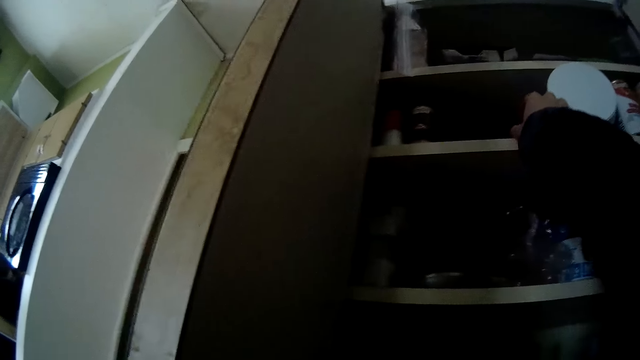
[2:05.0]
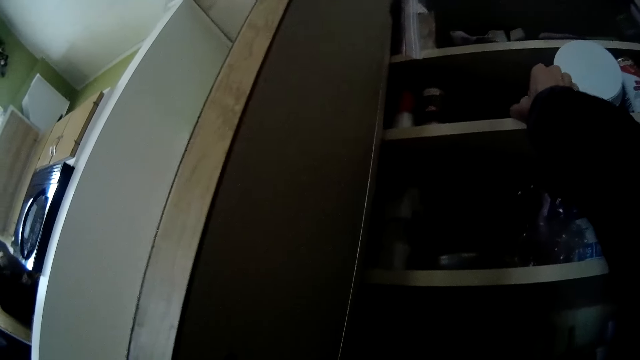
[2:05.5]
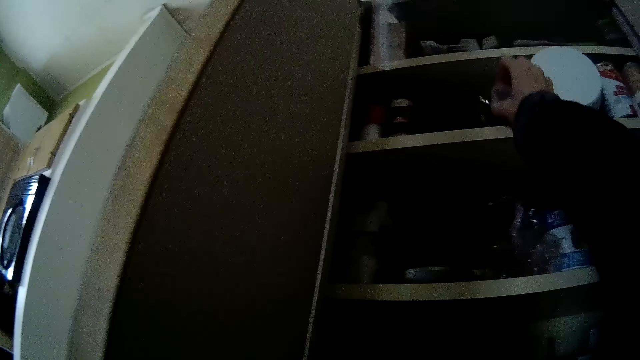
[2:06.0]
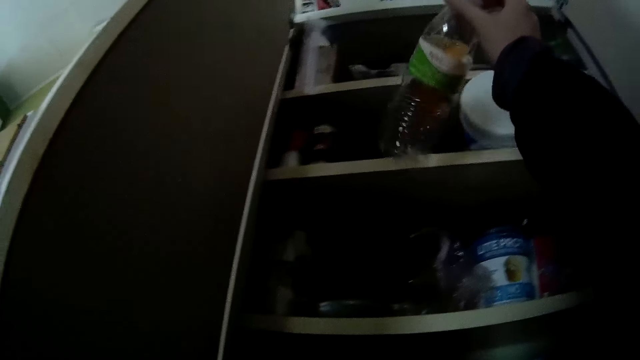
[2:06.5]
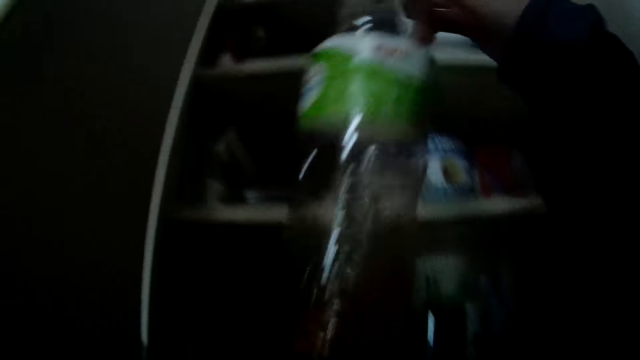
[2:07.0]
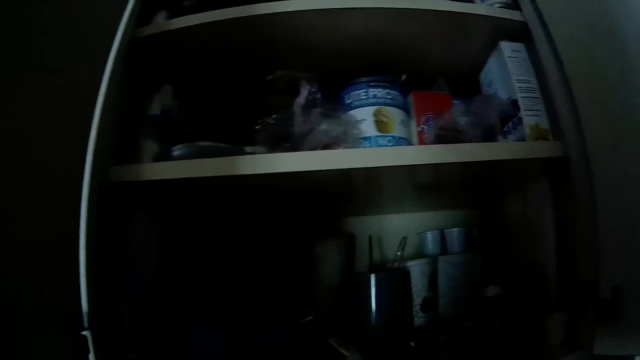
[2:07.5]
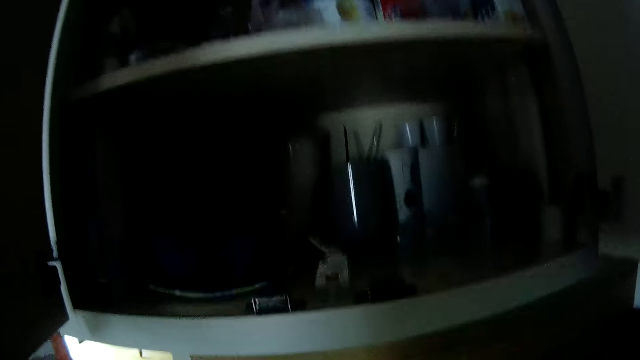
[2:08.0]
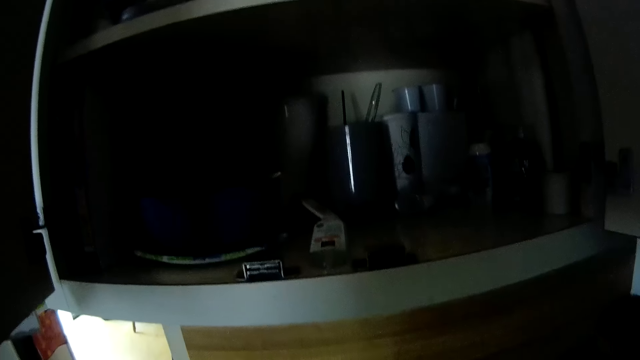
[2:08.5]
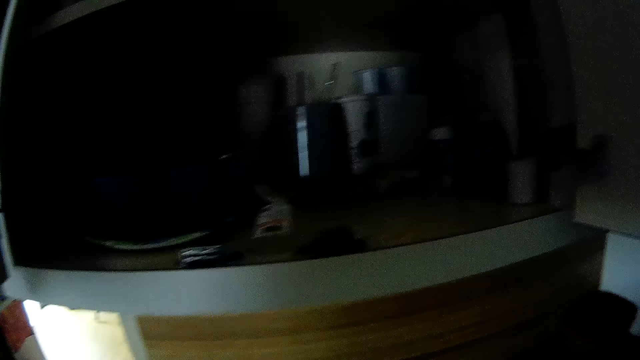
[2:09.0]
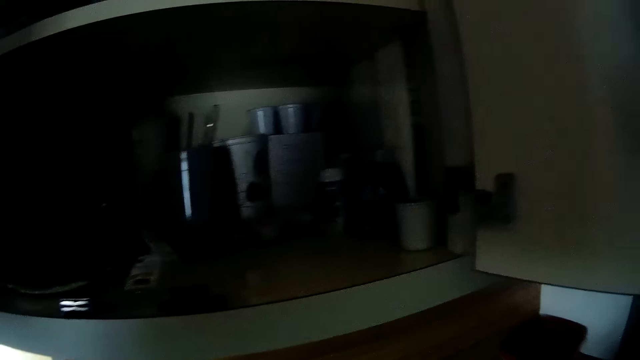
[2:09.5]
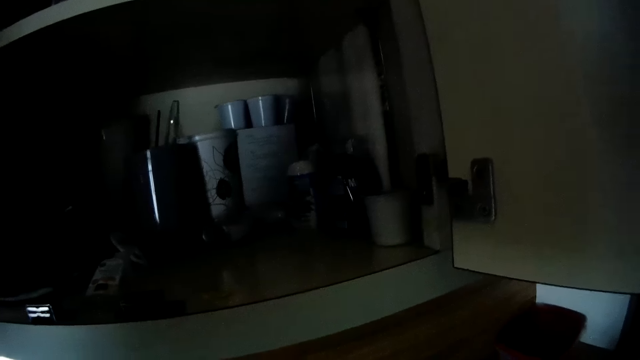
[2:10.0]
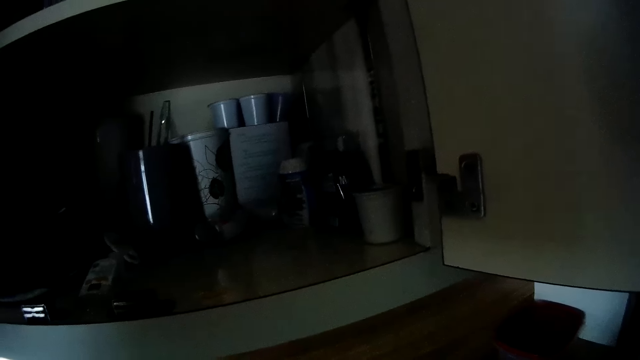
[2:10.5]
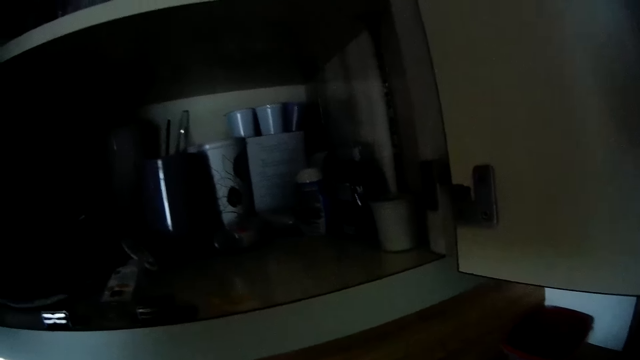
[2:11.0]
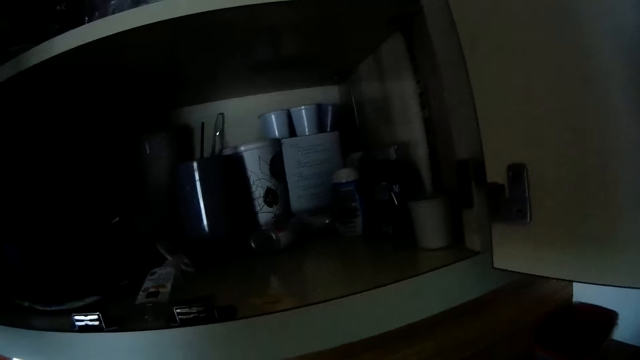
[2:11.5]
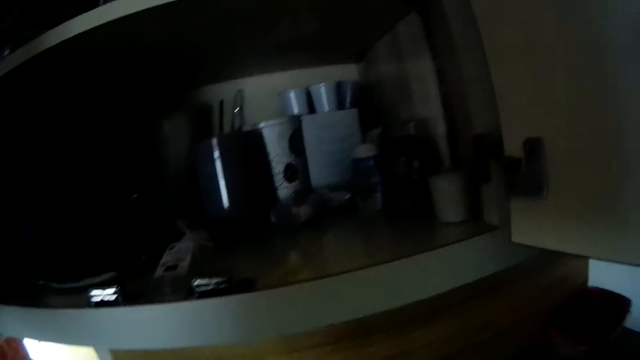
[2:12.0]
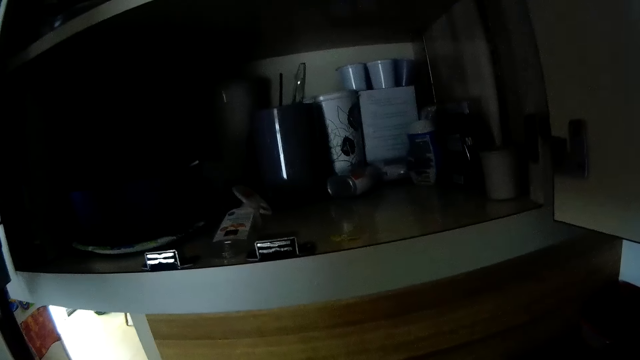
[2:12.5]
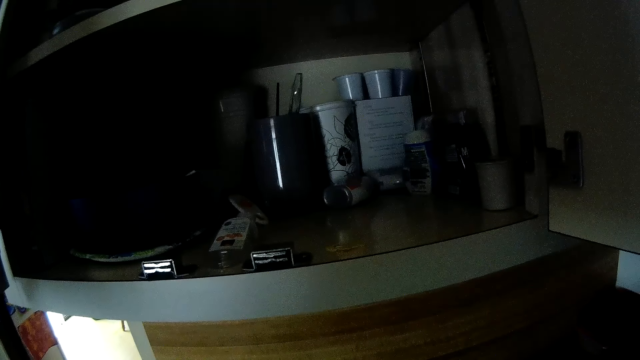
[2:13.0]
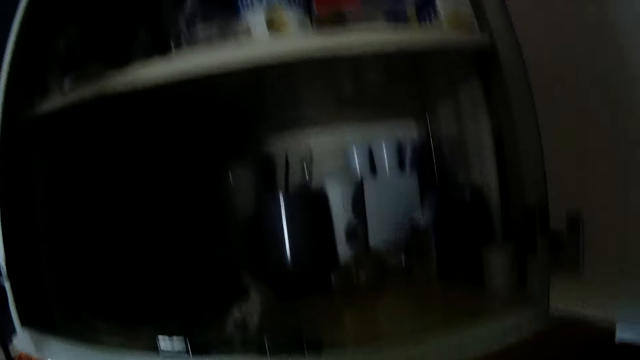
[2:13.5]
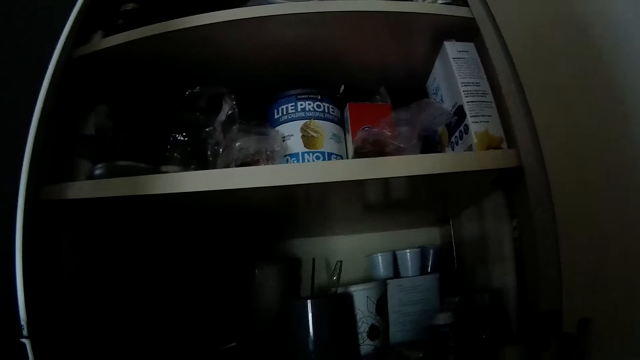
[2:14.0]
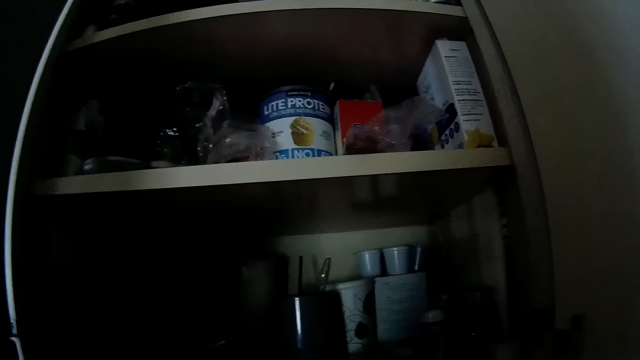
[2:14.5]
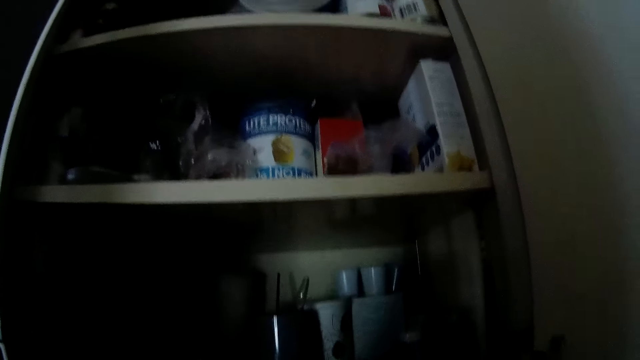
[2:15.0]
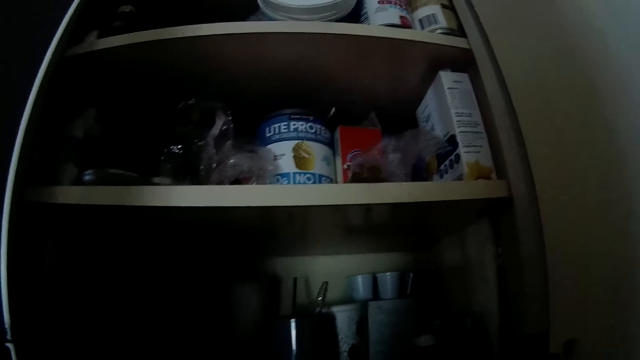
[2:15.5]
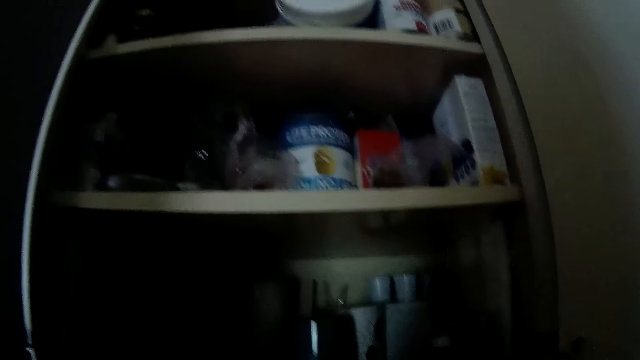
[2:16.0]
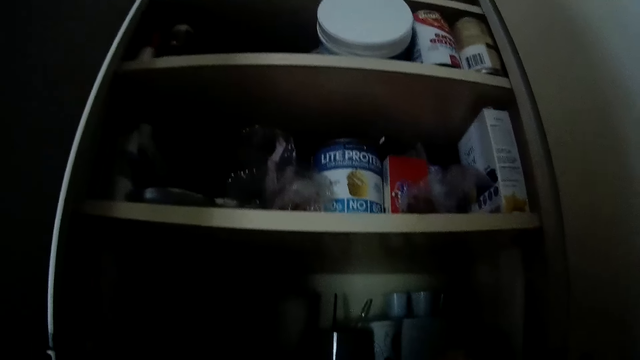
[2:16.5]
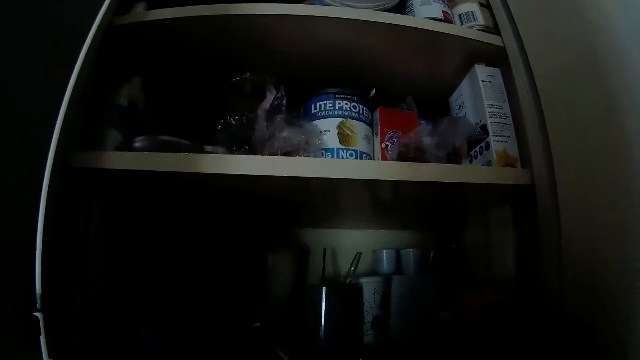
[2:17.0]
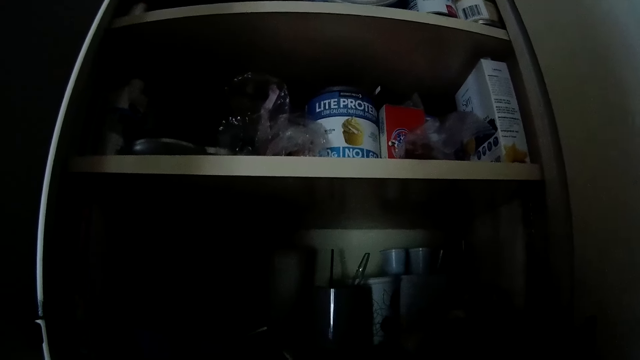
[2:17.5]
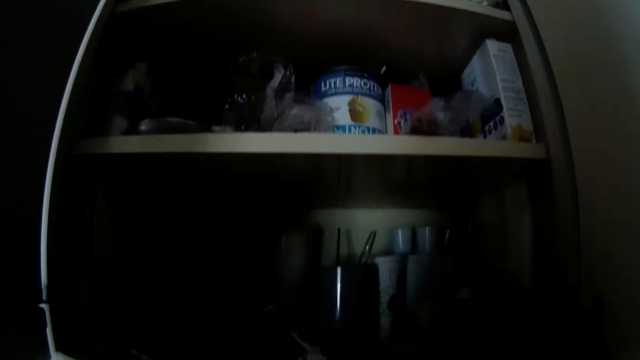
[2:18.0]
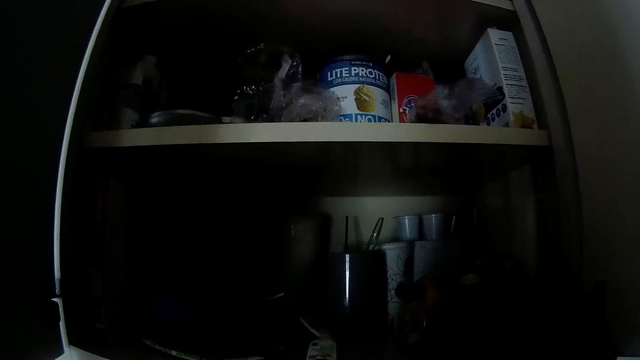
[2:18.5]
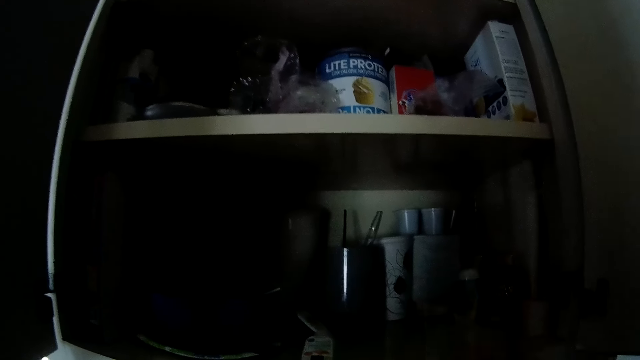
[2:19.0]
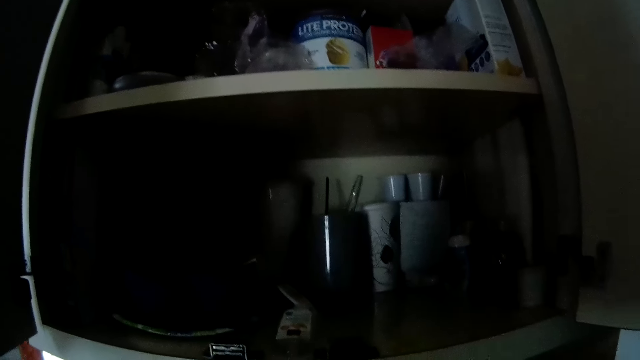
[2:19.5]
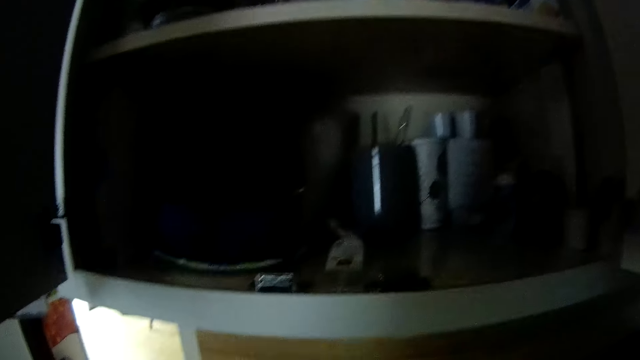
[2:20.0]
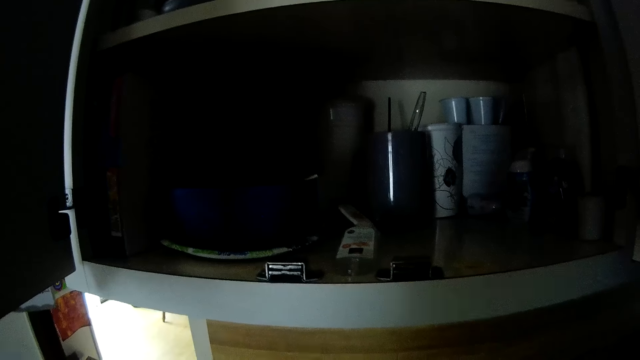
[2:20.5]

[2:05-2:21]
The camera wearer removes a bottle or juice from the middle compartment of the cabinet with his right hand. He drops the juice. He looks around. He moves the hand. He picks a container with his right hand from the lower compartment of the cabinet. He drops something.

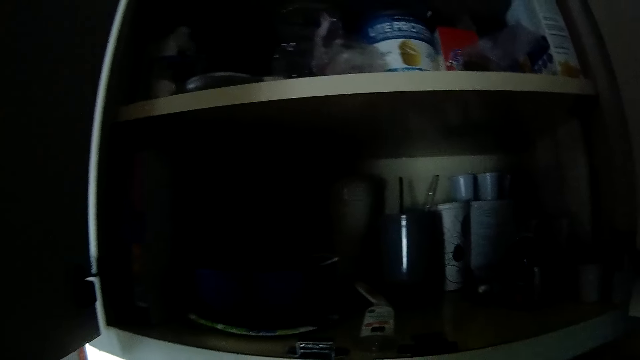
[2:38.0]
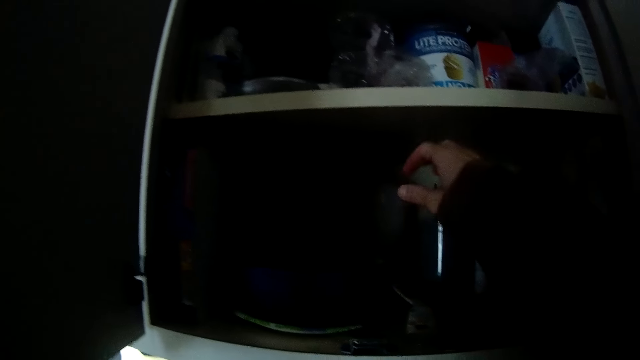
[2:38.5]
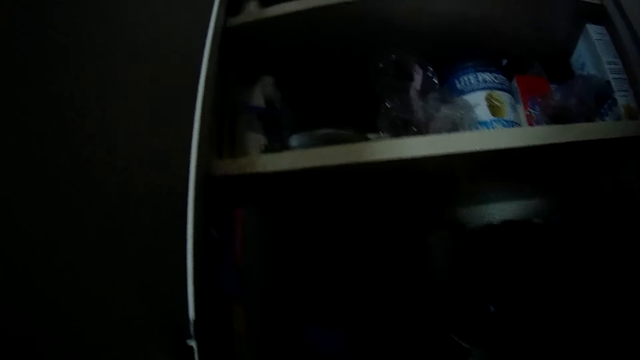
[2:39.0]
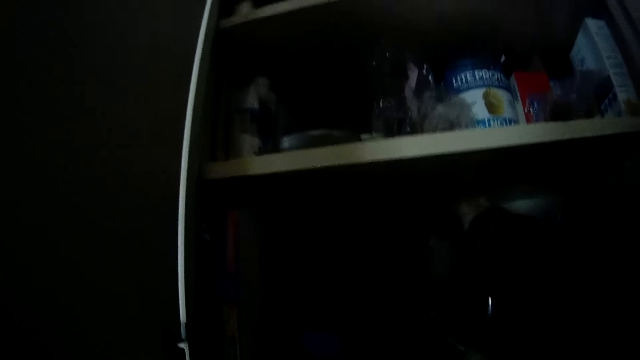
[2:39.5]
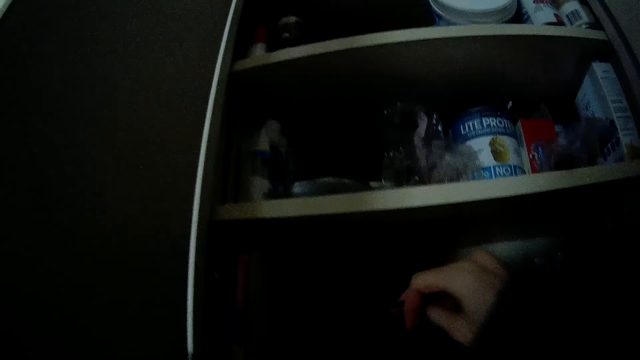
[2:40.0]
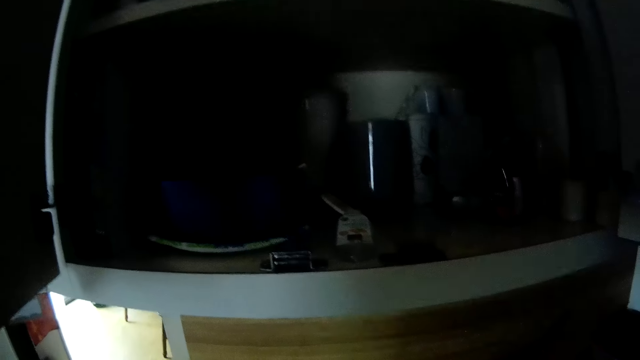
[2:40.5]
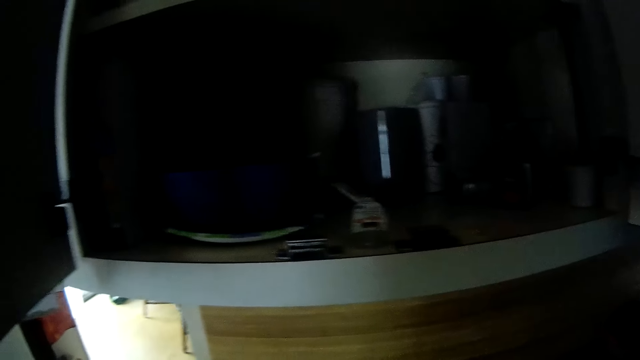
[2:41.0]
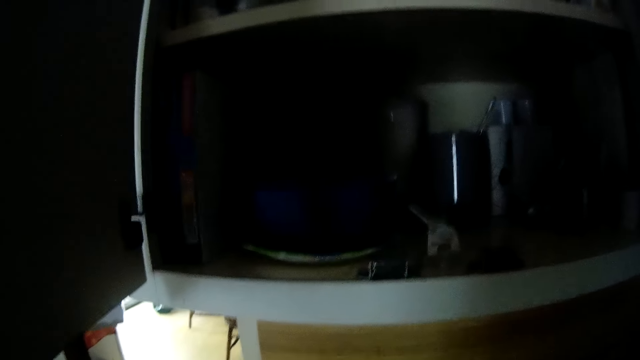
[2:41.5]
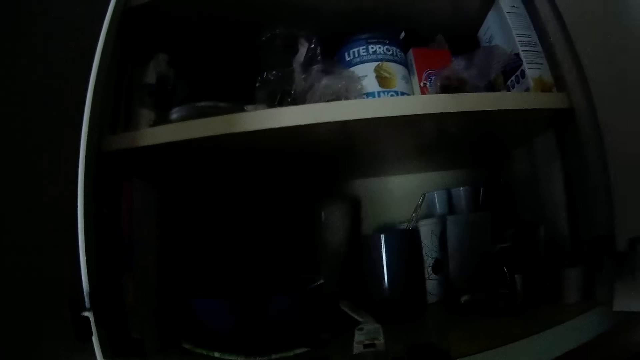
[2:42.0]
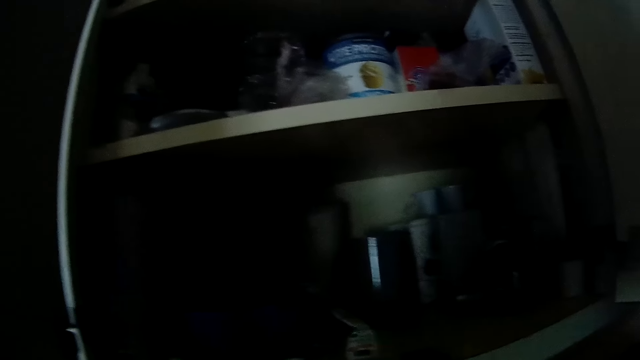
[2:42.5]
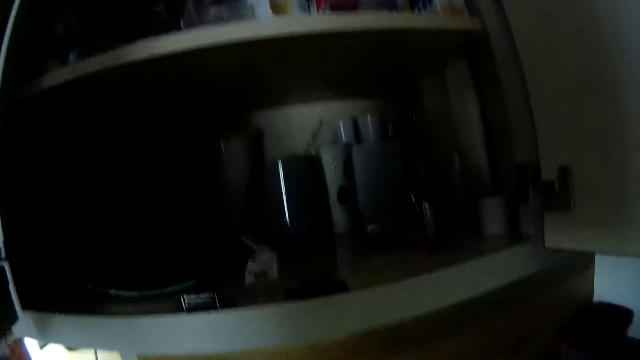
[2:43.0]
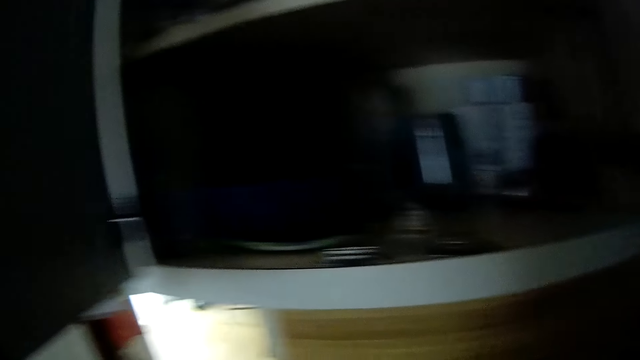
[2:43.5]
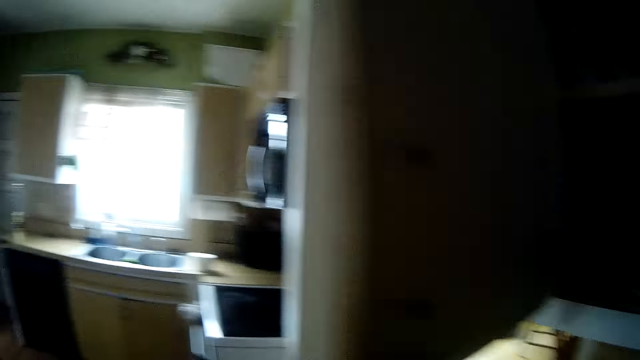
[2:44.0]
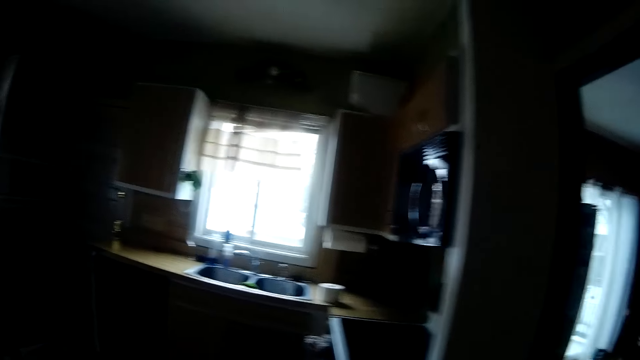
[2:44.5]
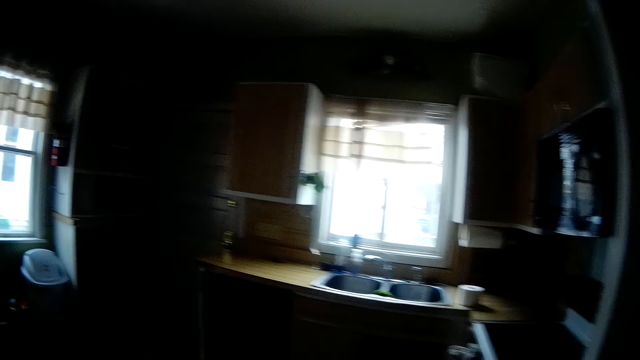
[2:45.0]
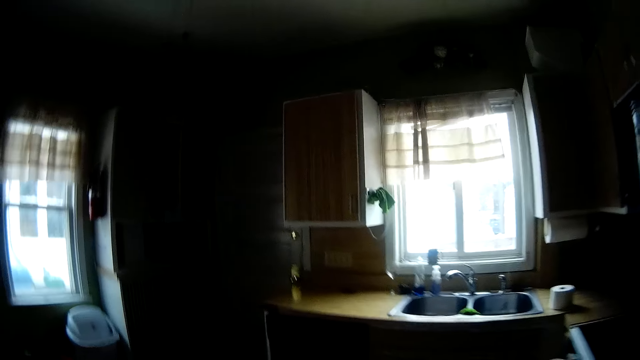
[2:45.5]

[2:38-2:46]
The camera wearer picks a clip from the lower compartment of the cabinet with his right hand. He looks around. He walks to a window in front of a sink.
